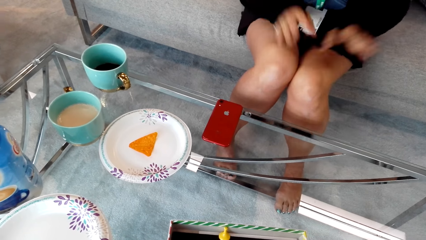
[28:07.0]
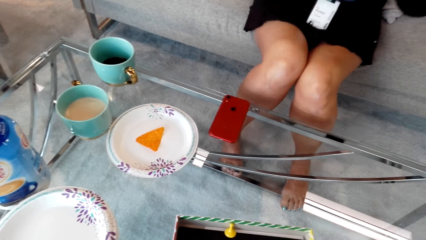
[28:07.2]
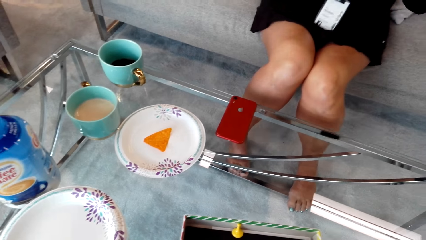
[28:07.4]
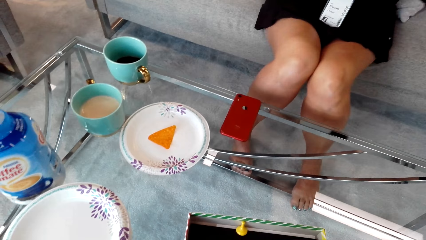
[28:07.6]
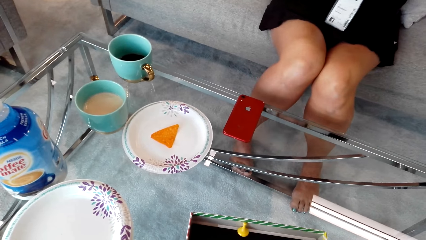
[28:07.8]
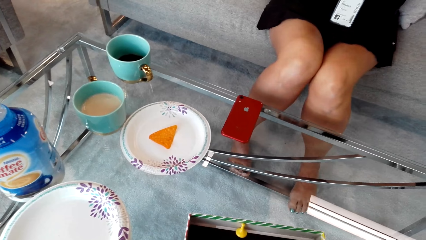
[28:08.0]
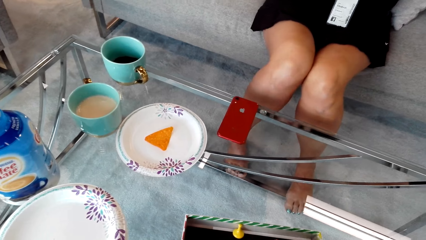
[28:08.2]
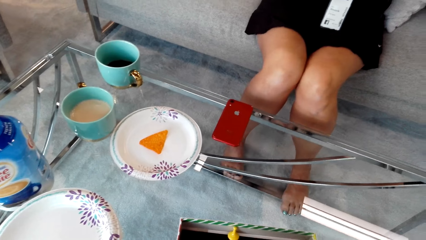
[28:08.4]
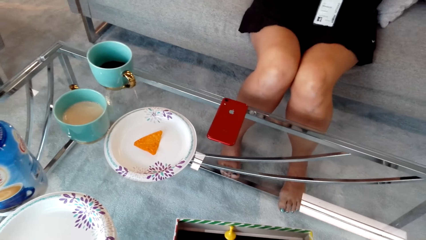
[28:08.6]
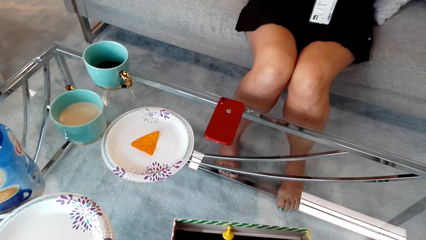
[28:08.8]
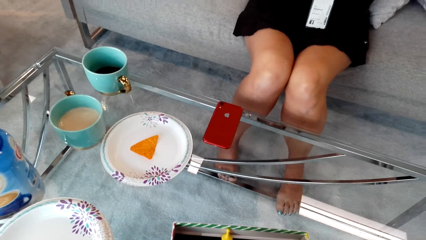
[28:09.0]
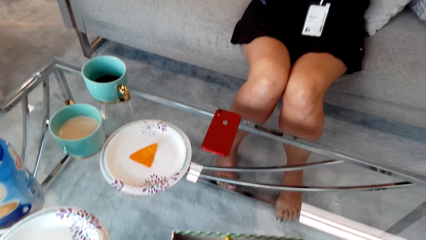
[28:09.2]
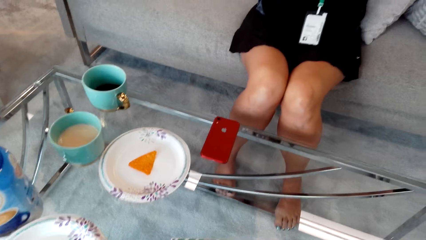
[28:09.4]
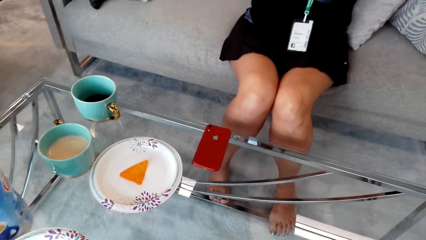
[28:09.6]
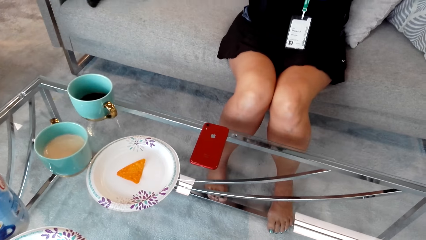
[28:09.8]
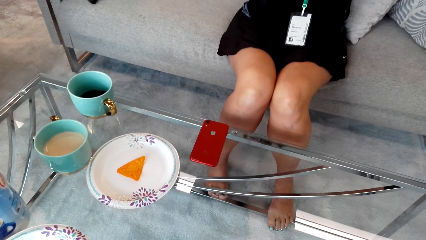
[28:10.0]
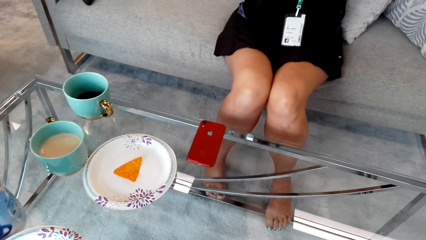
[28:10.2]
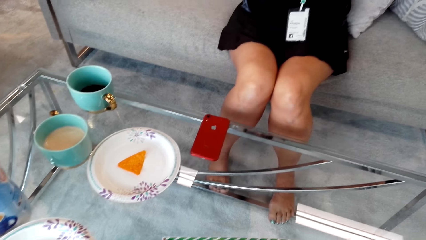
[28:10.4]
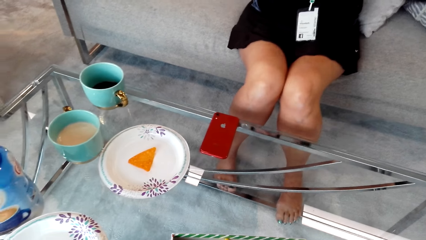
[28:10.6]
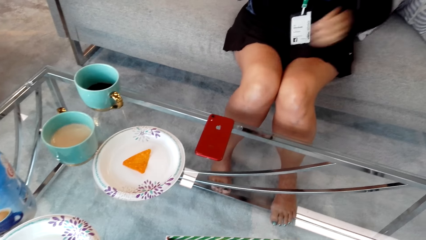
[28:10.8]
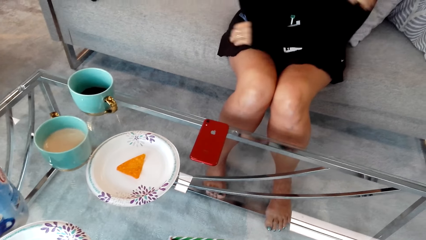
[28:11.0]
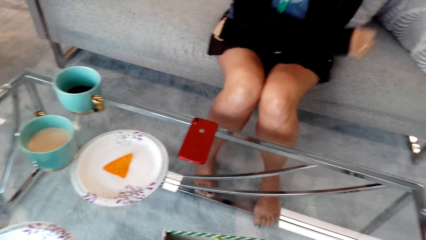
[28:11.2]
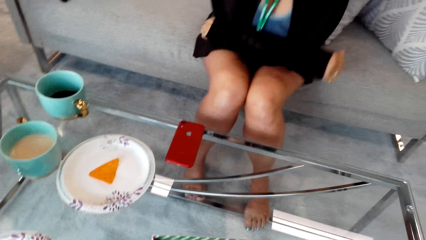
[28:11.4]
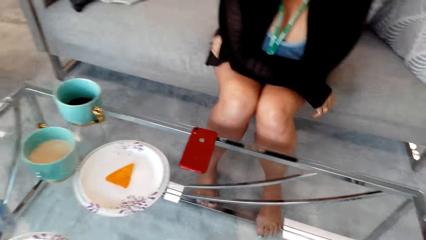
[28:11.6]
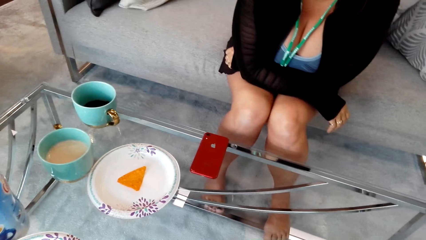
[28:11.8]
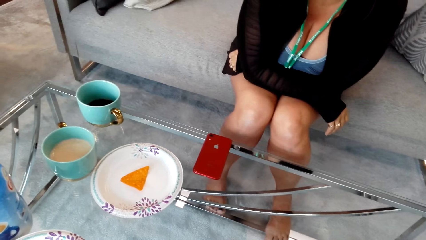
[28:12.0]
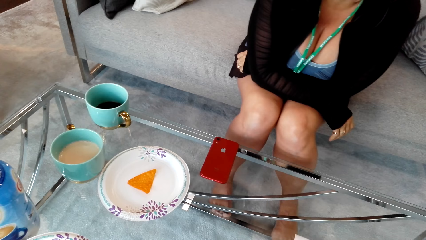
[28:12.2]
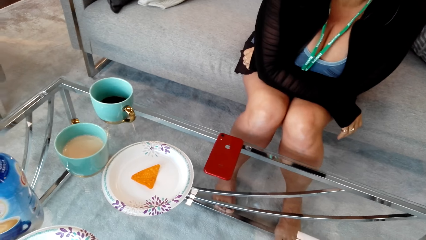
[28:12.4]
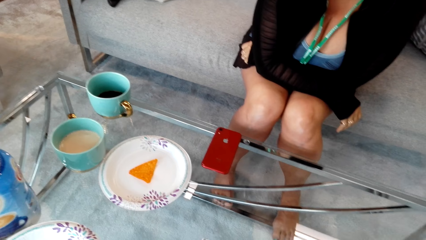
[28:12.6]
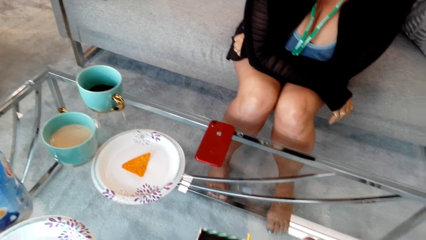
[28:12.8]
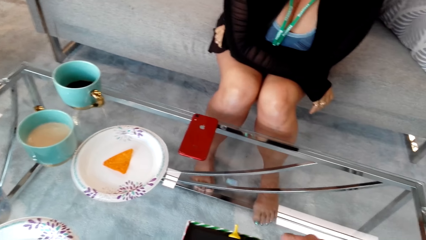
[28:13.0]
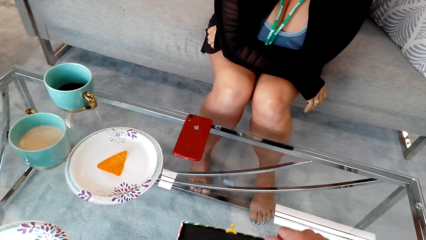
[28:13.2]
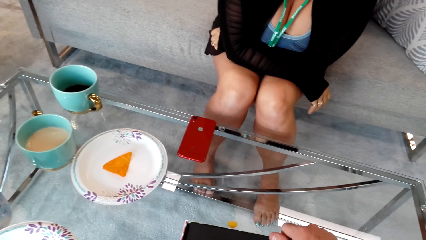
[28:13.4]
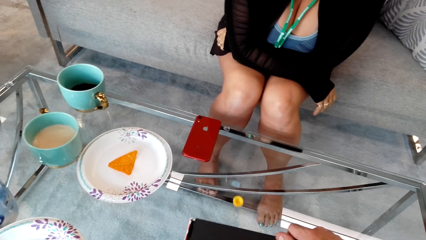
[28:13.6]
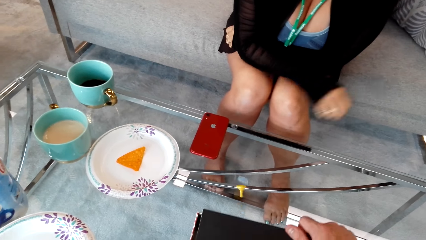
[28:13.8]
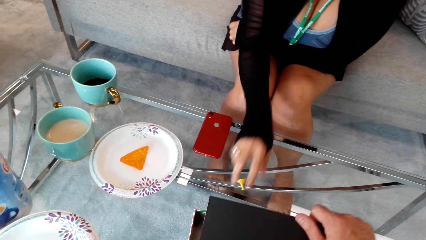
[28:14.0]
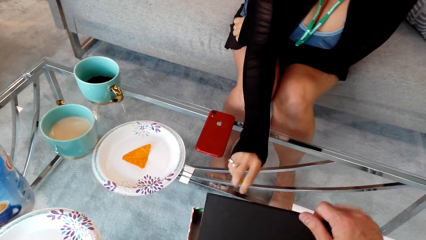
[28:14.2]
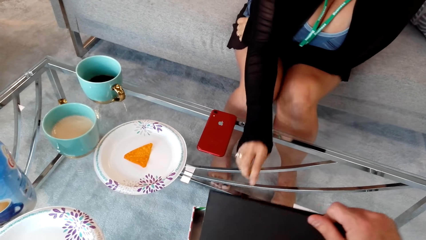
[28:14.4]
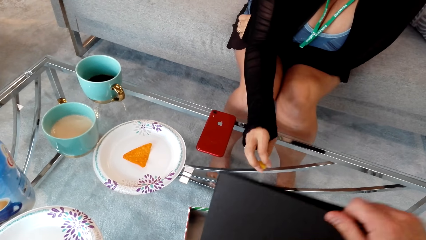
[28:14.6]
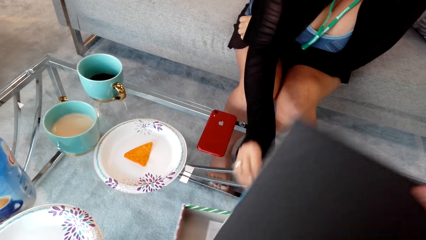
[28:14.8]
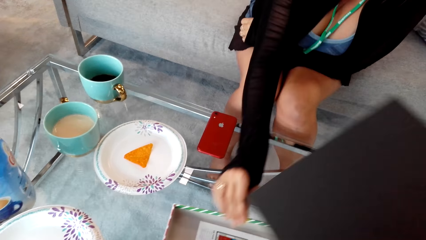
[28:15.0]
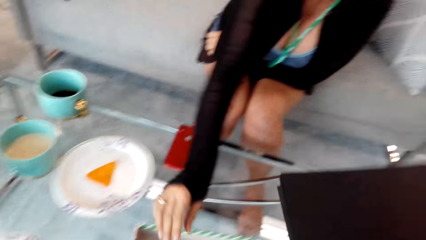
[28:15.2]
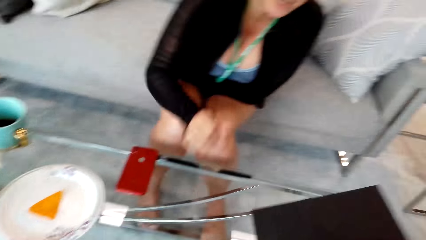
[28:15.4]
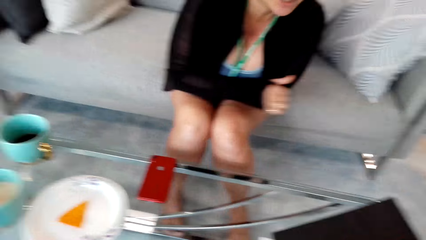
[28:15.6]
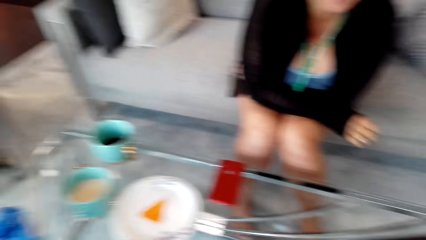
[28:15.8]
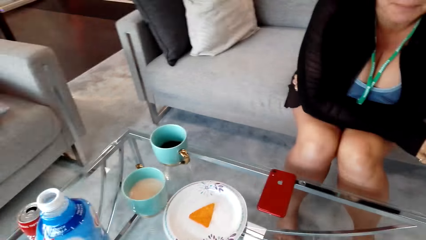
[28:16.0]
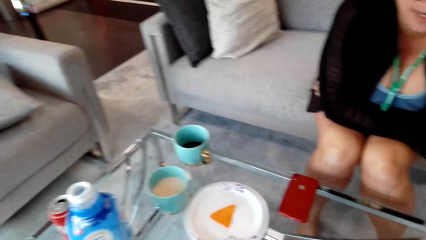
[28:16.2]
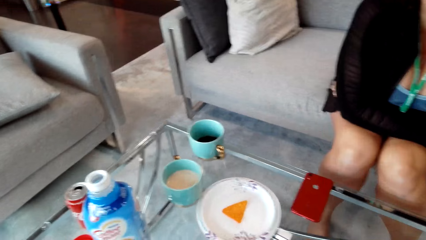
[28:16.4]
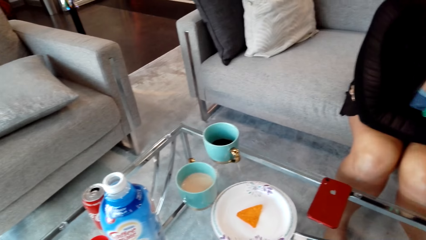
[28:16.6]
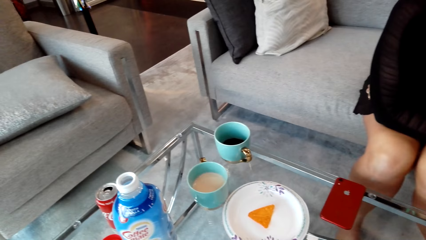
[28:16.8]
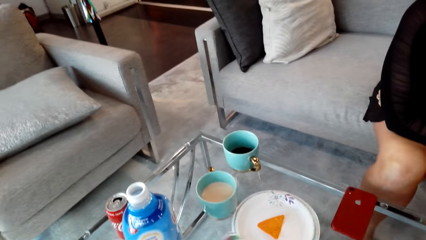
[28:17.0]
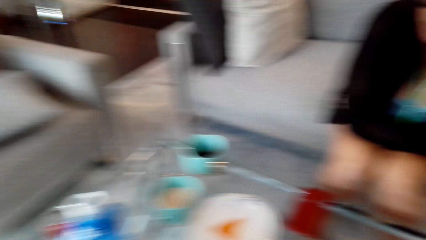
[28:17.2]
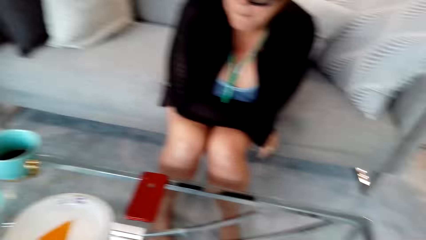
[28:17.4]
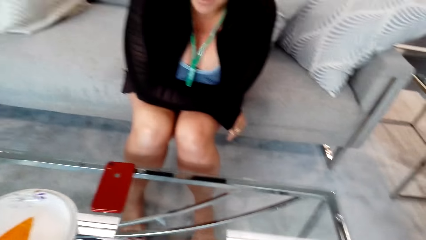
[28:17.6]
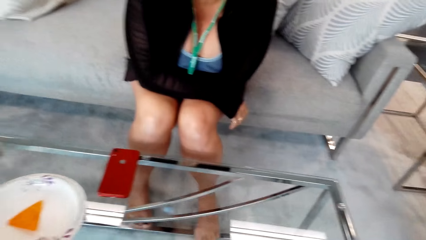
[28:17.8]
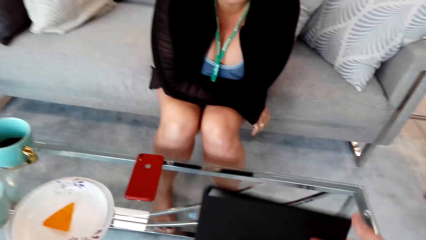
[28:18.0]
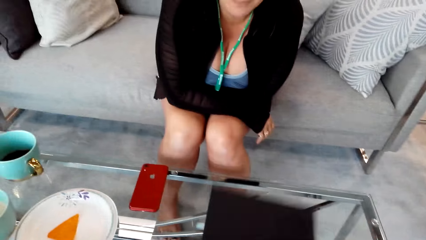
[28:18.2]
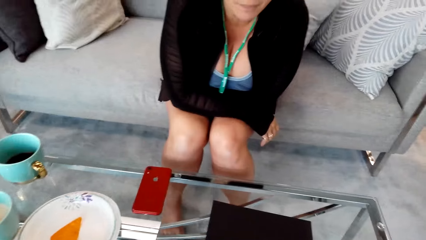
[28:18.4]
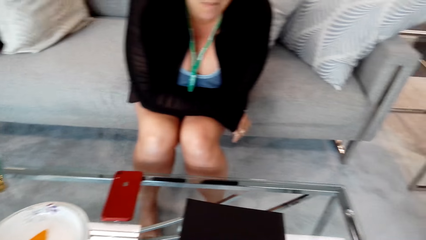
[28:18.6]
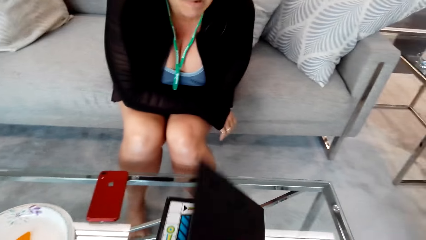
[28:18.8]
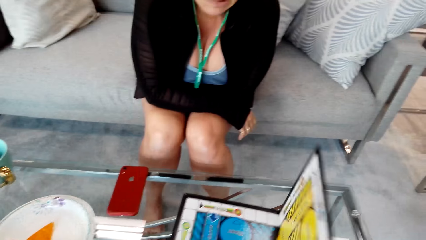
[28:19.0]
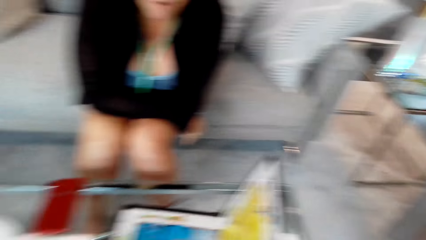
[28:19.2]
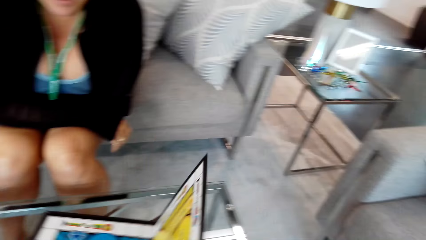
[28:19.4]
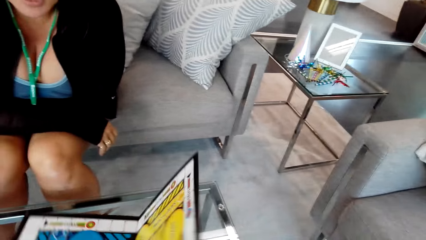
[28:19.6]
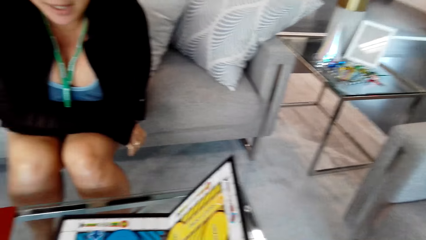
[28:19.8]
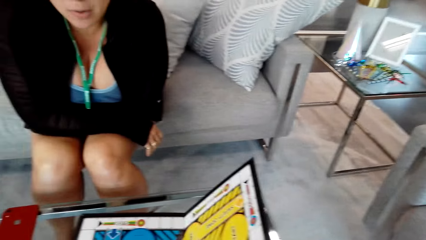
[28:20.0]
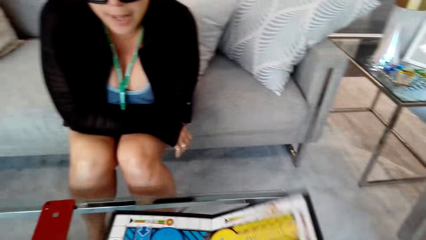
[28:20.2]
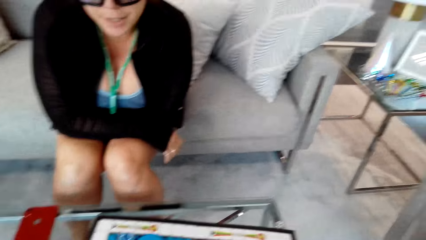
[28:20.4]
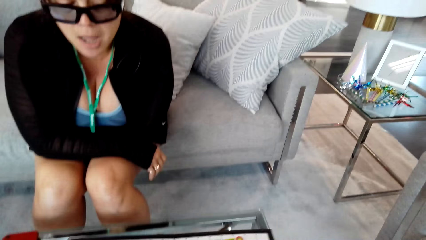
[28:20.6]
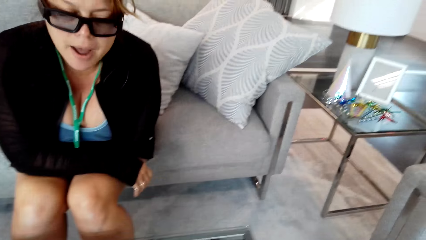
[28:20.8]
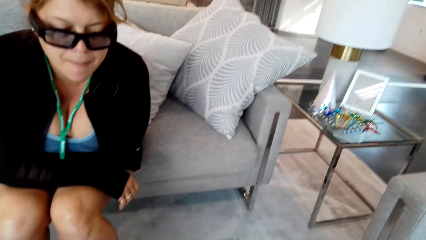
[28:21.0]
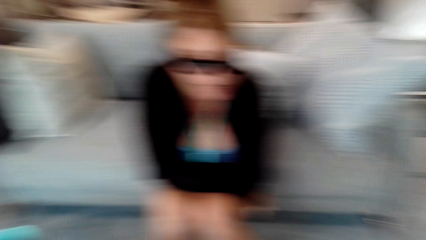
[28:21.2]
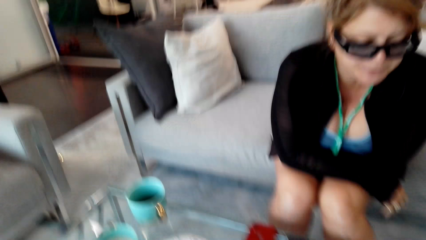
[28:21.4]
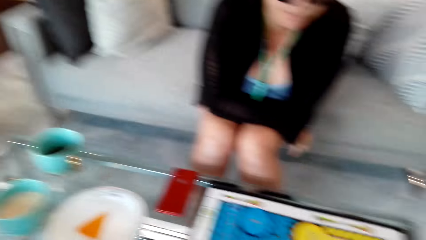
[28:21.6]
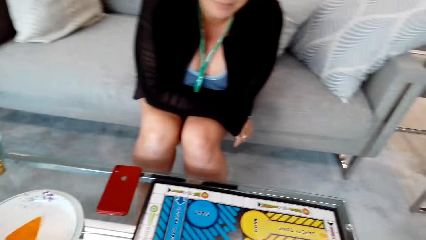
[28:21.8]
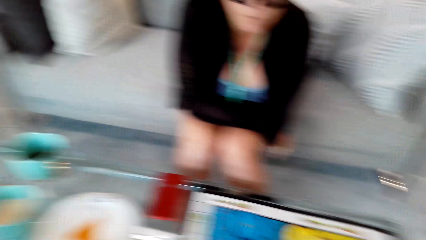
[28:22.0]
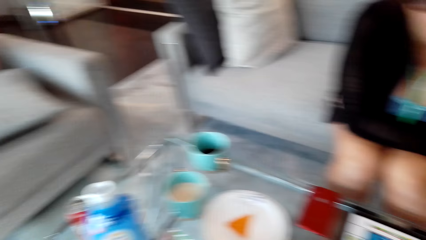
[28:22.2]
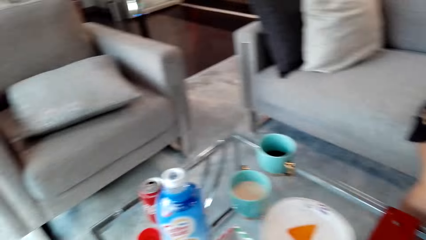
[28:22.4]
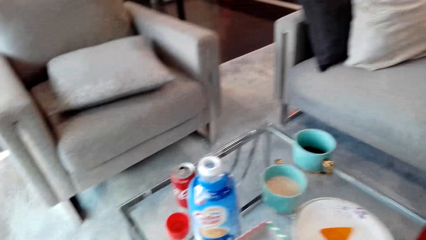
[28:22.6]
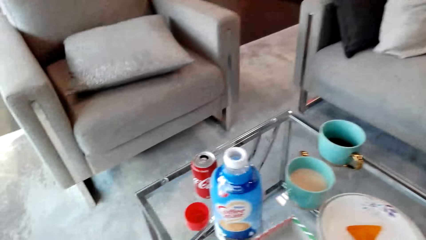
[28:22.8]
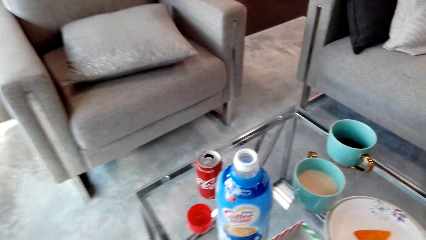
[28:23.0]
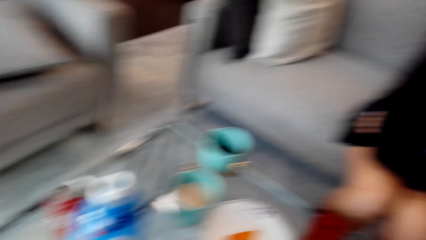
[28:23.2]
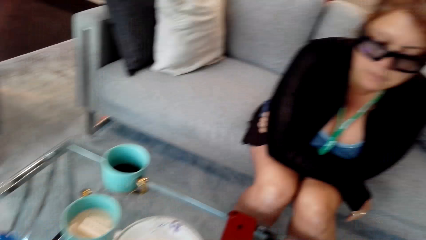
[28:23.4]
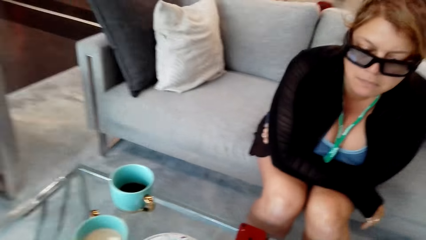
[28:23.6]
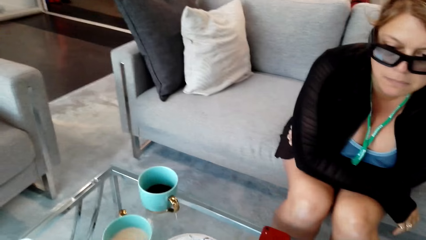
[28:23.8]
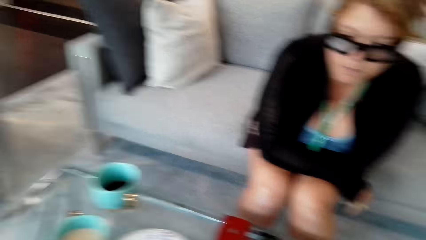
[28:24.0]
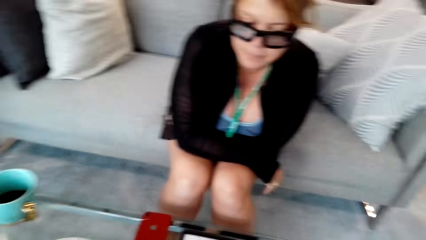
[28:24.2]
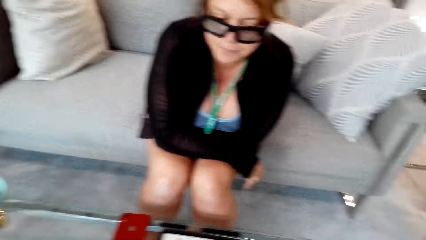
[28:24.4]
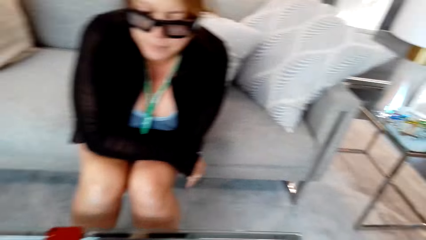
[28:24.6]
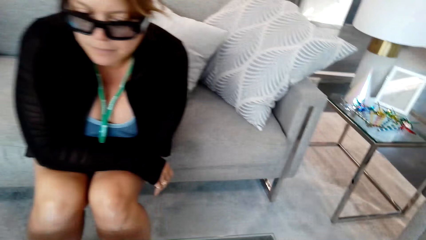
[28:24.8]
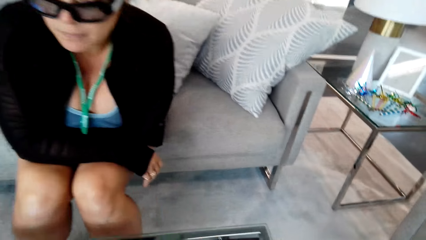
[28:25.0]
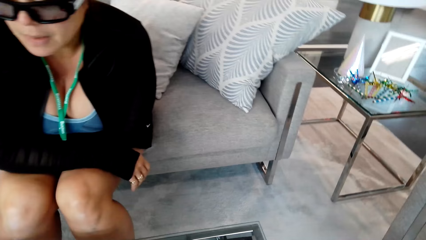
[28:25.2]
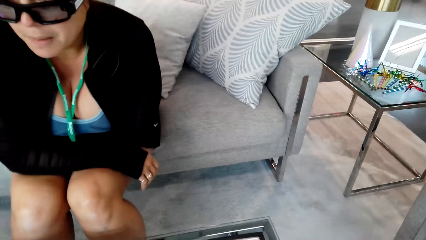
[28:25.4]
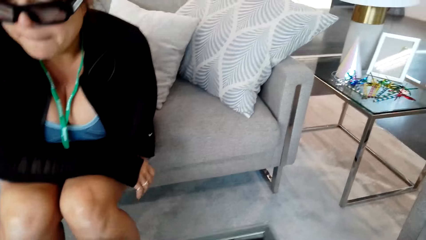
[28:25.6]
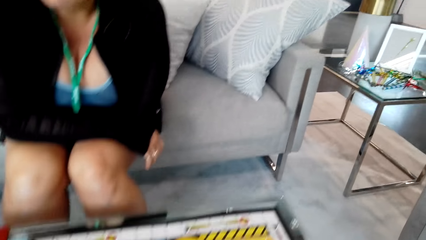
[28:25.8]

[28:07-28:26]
A woman moves the hand. The camera wearer converses with the woman. The woman folds the hand together. The woman picks up the clip on top of the table. The camera wearer puts the clip down on top of the table. They converse with the woman. The woman opens the board. The camera wearer puts something on top of the table, opens an object on top of the table, and converses with the woman.
